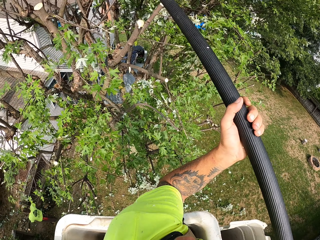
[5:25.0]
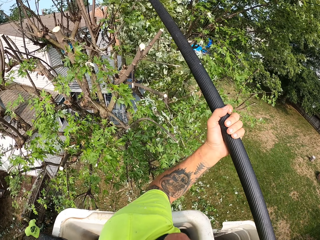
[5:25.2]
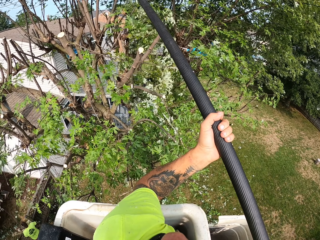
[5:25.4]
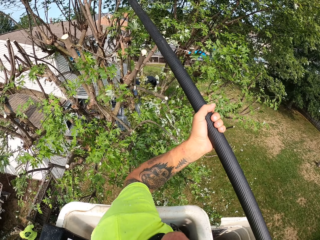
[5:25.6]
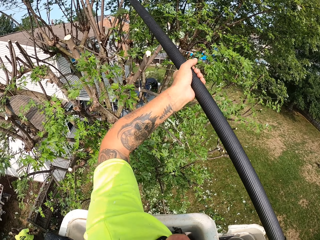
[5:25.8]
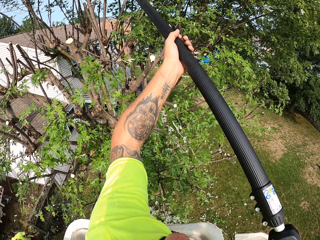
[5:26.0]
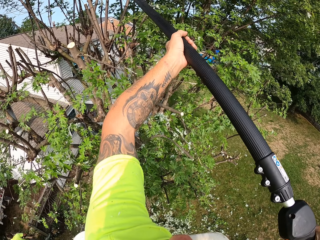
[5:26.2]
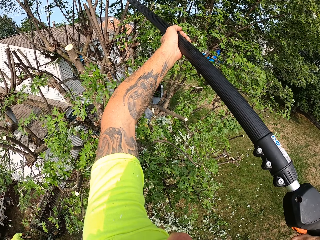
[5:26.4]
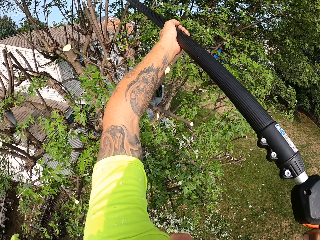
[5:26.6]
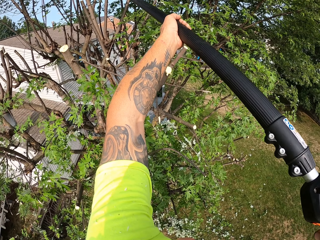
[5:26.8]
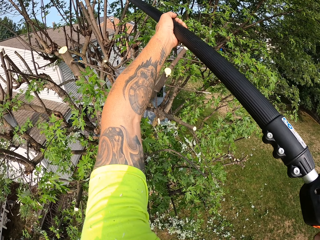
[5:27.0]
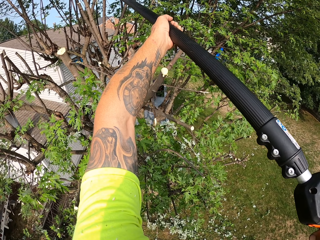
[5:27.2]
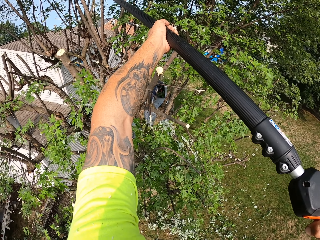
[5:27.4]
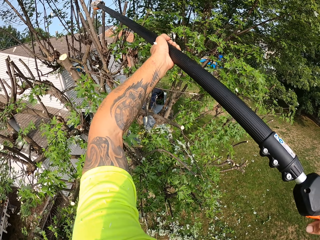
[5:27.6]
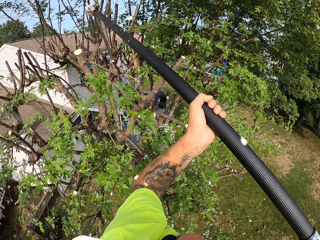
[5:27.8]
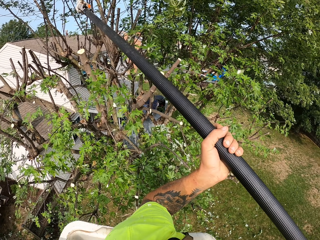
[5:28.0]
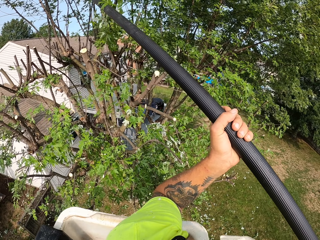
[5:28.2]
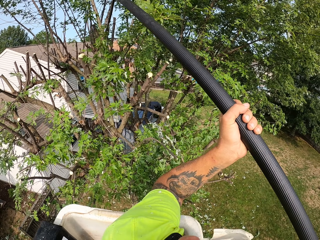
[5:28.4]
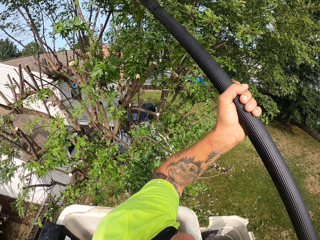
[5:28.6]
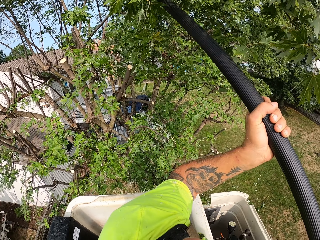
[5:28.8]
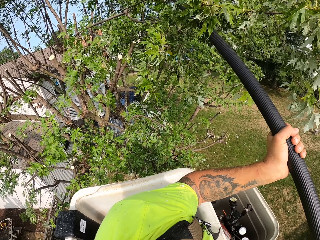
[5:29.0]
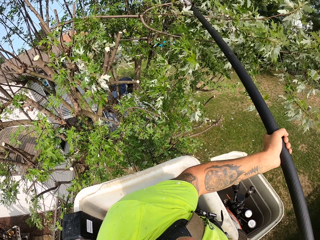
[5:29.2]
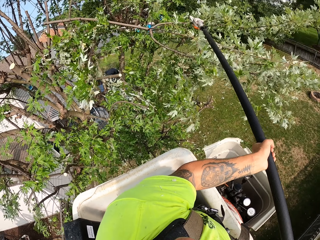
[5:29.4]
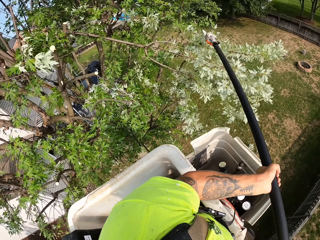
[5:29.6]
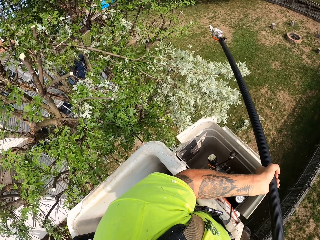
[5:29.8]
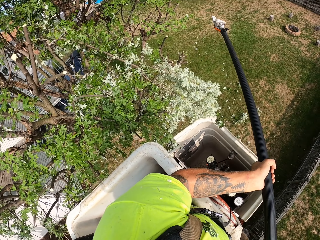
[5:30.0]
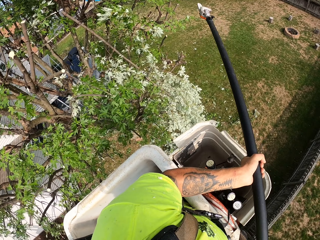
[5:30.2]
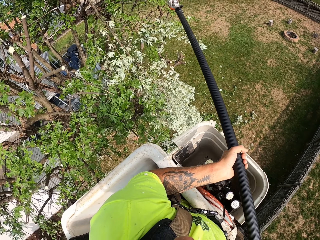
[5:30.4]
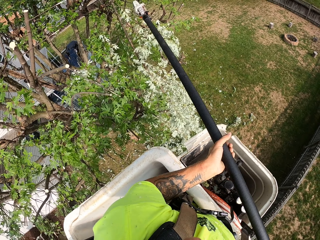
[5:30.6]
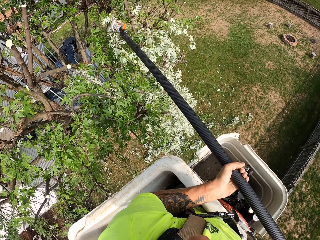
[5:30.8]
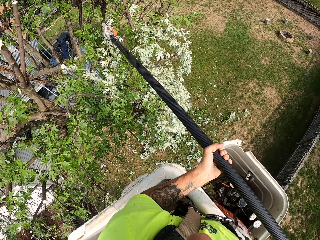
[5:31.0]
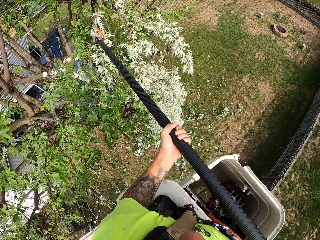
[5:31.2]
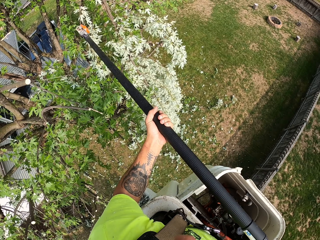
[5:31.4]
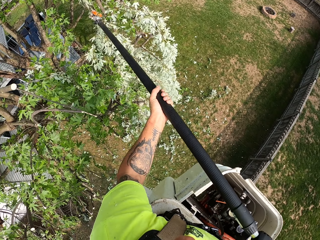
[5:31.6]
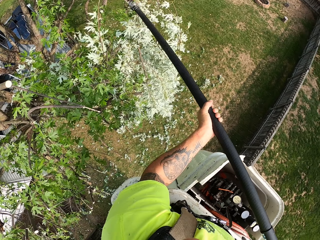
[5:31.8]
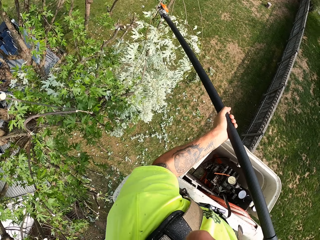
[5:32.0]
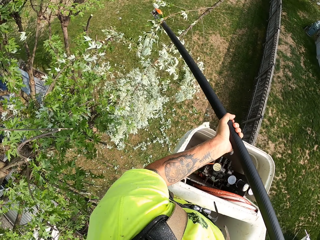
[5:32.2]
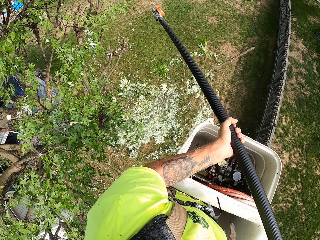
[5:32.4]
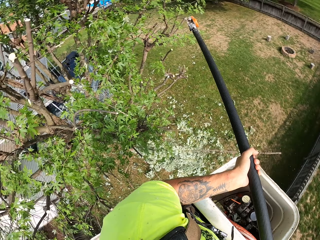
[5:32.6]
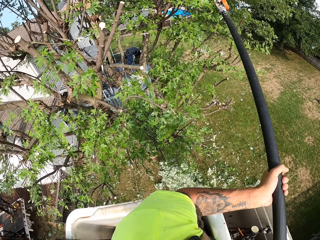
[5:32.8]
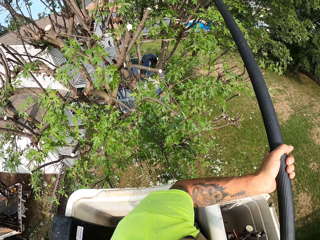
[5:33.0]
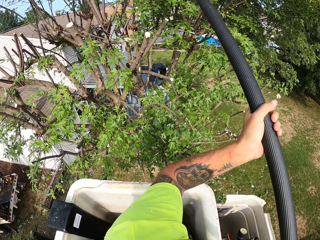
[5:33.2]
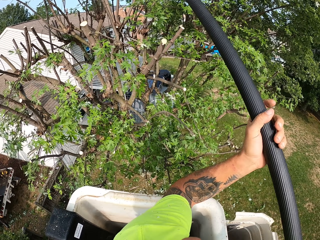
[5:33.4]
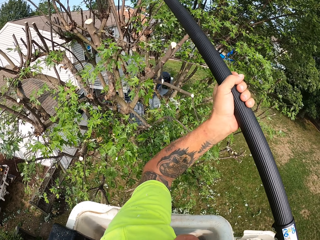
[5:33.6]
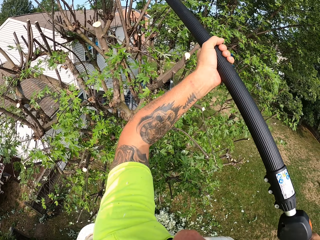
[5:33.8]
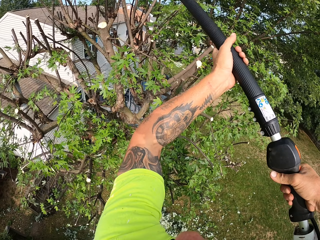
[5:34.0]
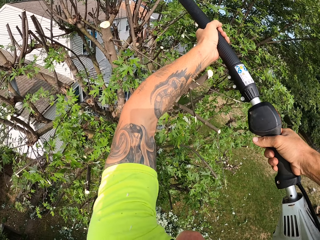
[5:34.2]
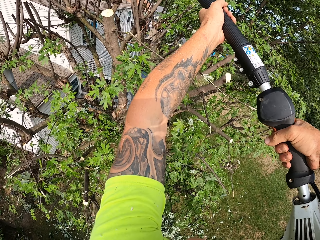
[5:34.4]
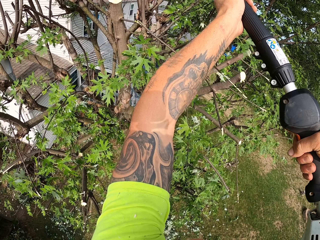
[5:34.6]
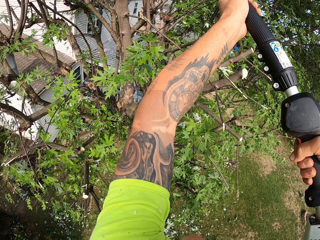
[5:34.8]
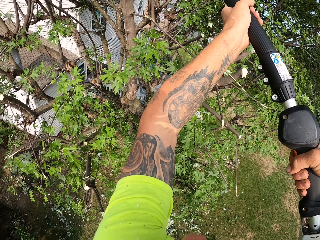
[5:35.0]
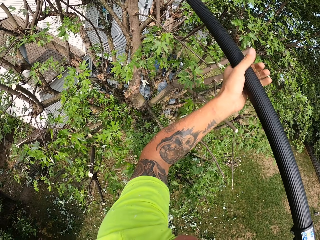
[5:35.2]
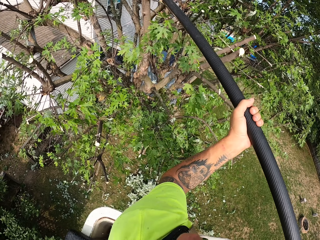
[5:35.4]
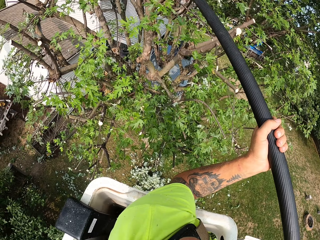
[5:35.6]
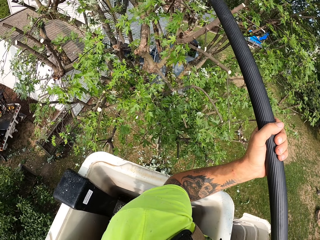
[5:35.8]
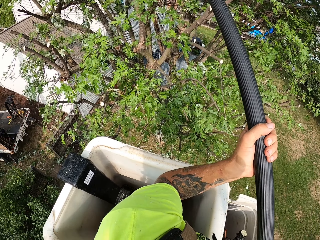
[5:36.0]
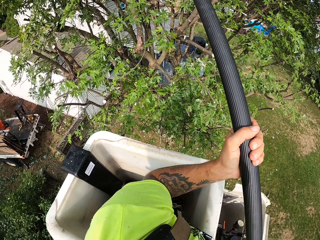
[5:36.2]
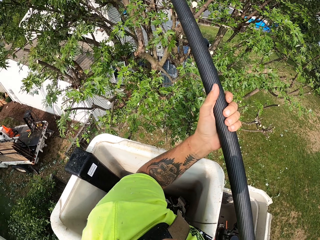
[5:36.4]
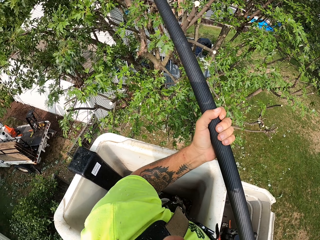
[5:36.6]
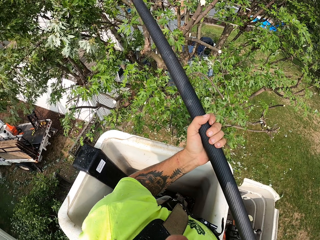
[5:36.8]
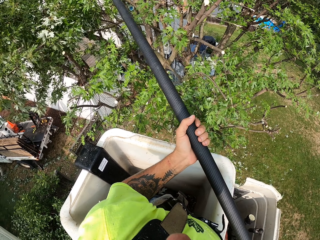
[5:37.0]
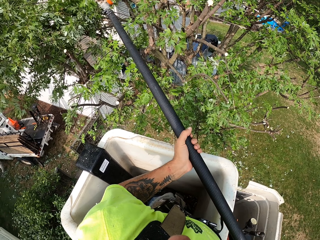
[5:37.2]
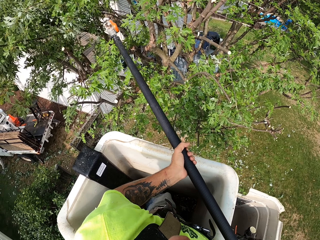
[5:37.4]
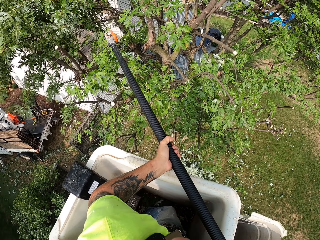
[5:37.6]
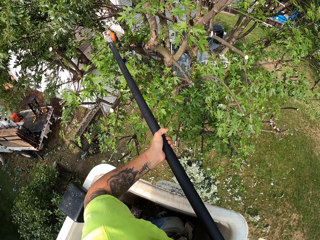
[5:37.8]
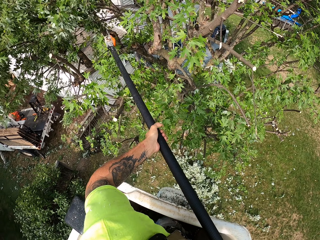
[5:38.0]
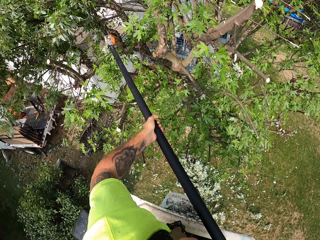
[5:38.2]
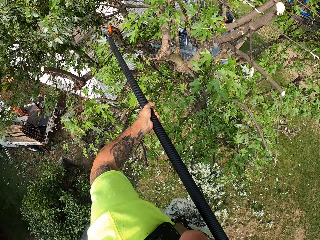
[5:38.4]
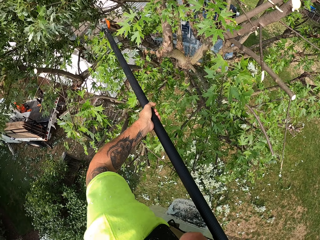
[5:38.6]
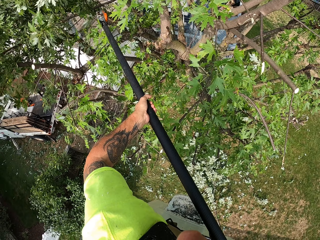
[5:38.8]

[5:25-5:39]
The camera wearer pushes the branch downwards. They cut the branches.

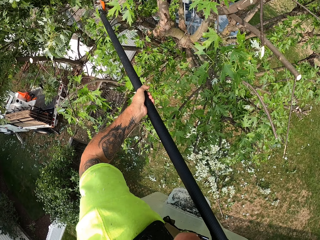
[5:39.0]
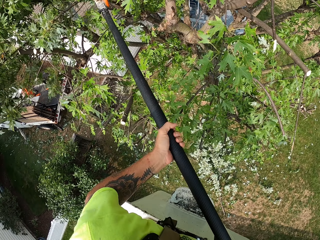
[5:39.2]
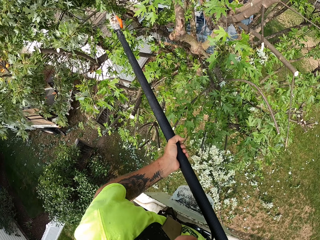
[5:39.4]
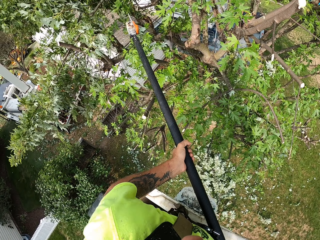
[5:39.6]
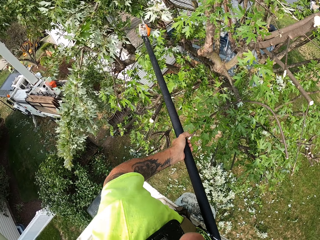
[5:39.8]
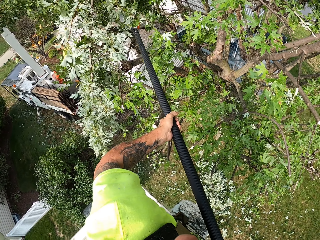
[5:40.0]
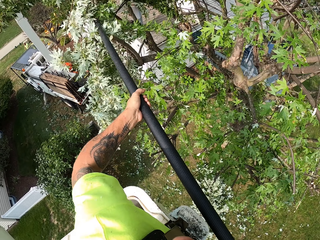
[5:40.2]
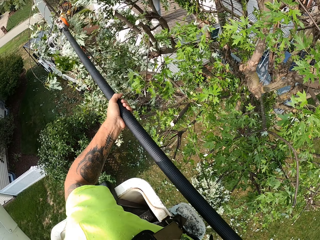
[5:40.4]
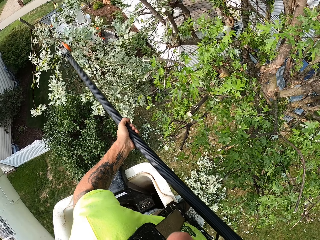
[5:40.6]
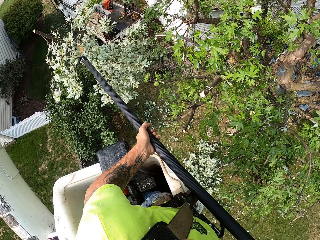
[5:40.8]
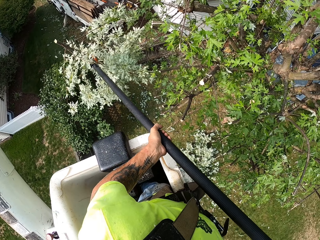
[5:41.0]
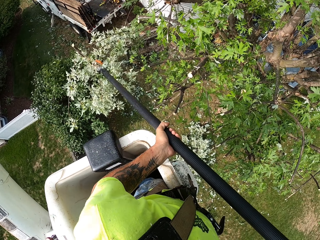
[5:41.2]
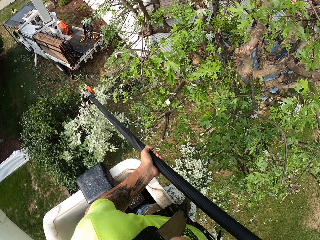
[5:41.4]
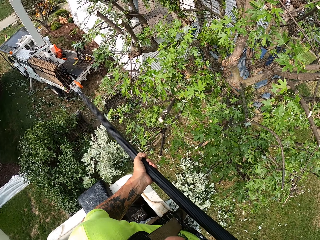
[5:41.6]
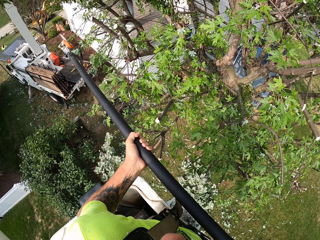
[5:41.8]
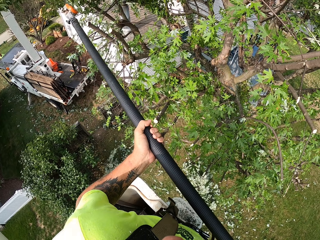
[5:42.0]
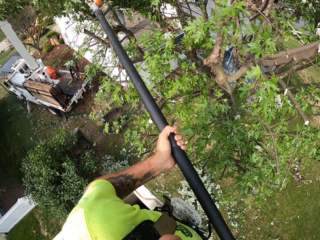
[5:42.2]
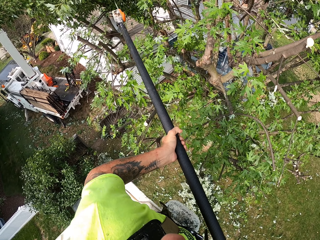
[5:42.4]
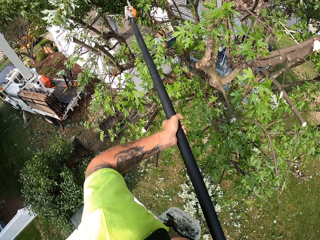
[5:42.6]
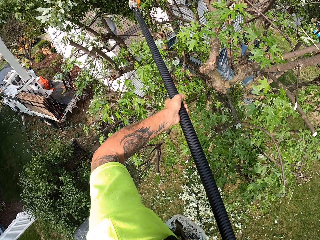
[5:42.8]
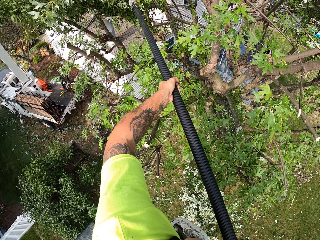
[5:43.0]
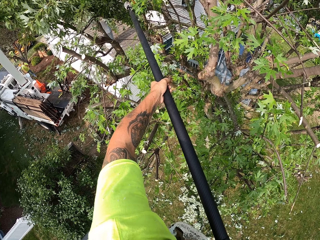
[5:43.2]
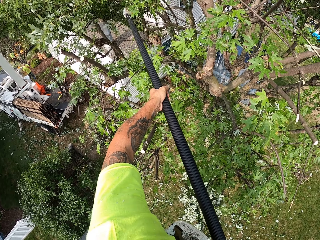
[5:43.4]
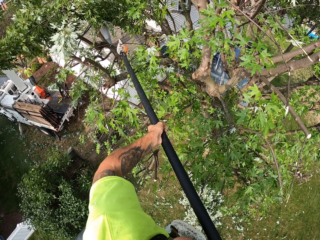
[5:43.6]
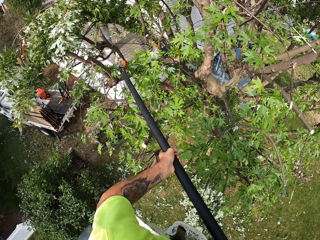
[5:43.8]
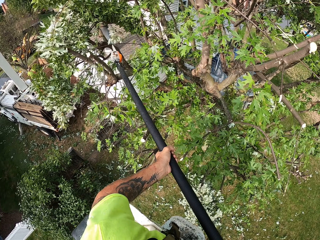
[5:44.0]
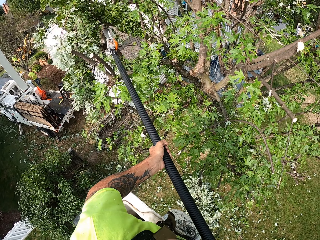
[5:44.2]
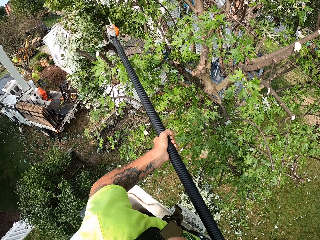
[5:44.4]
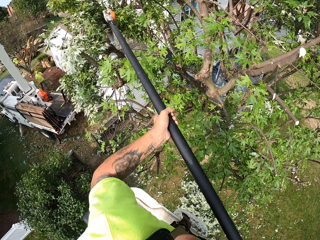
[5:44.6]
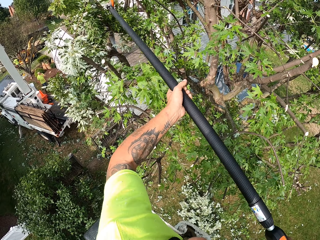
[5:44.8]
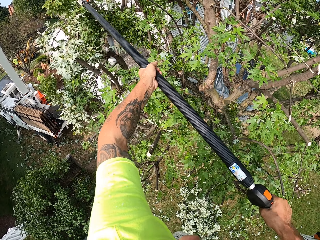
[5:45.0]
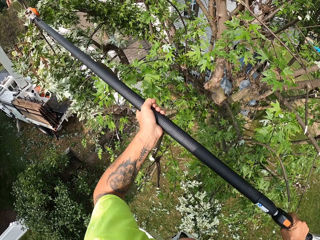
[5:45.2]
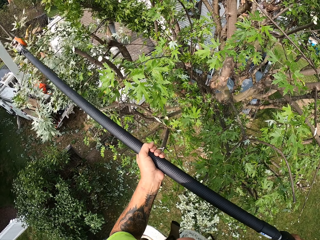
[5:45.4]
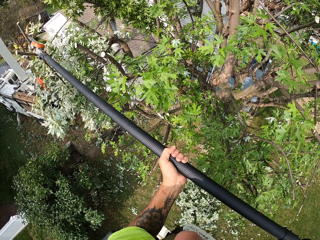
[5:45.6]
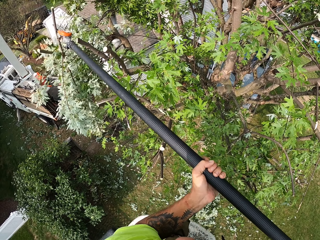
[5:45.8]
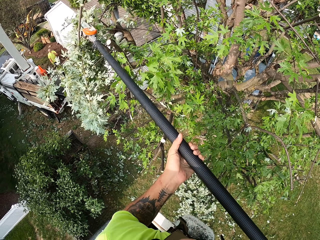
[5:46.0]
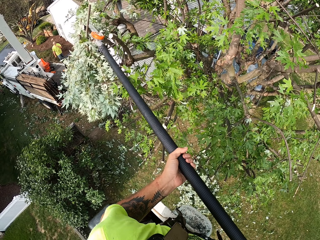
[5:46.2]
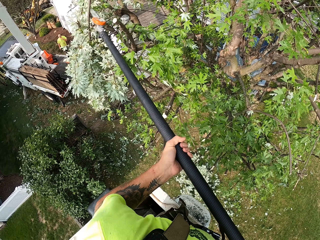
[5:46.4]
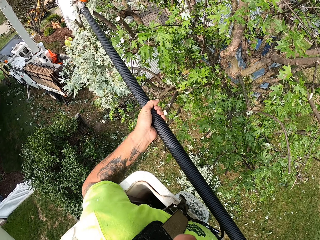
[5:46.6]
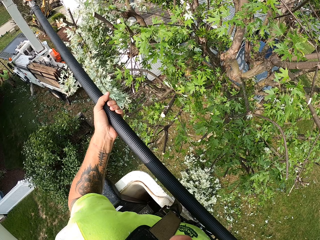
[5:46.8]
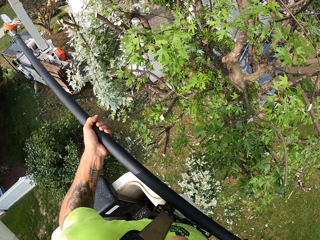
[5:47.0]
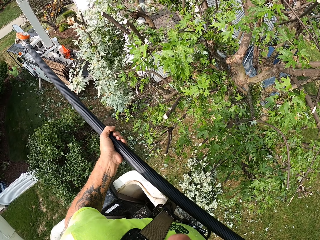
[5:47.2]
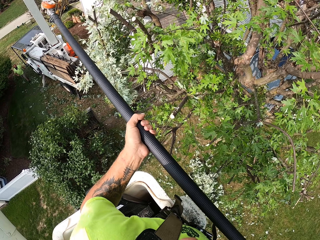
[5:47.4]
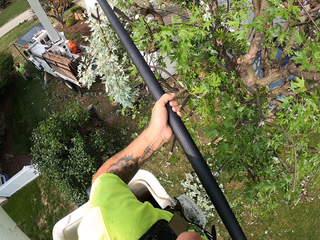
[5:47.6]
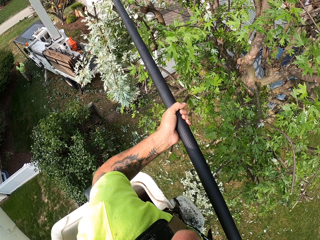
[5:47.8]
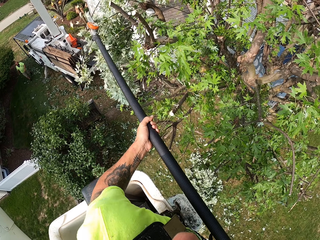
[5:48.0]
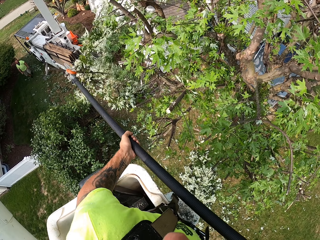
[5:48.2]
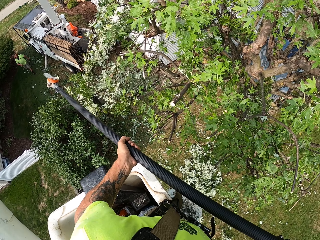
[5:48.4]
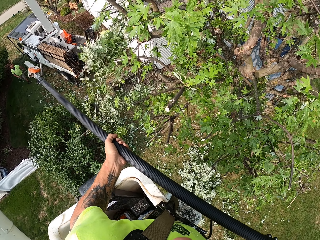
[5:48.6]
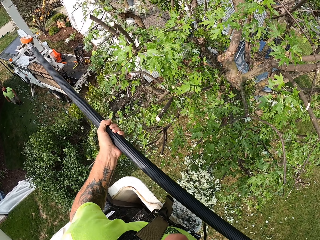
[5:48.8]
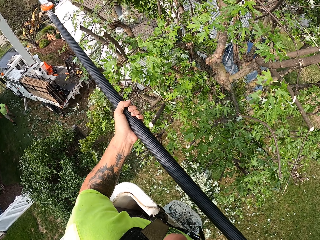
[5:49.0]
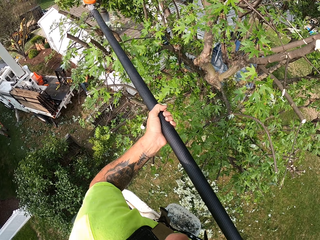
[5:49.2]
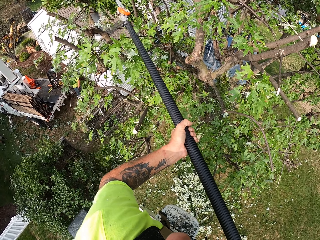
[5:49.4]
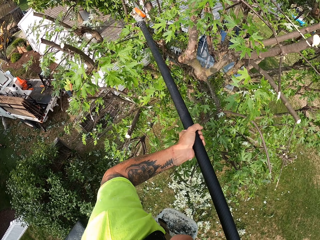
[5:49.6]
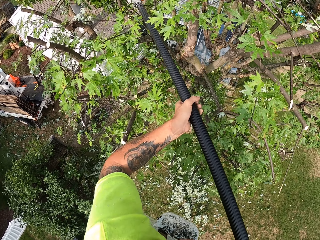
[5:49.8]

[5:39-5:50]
The camera wearer pushes the branch downwards. They cut the branches. They push the branch downwards.
